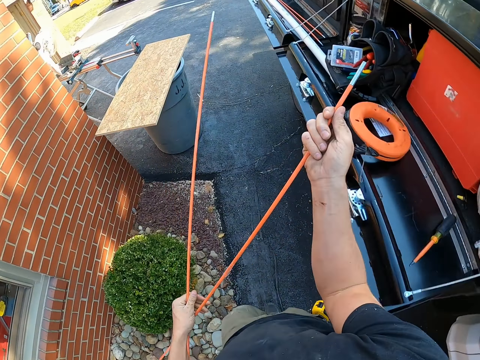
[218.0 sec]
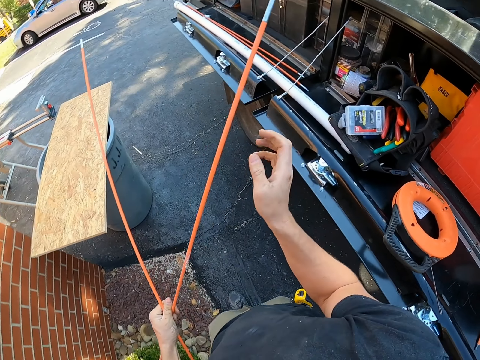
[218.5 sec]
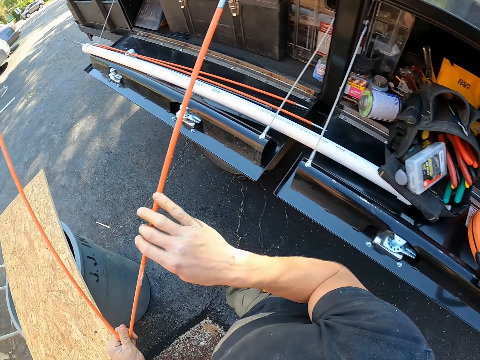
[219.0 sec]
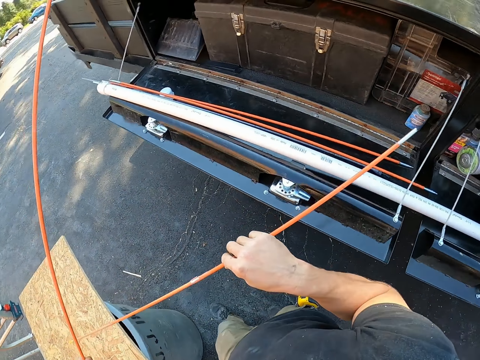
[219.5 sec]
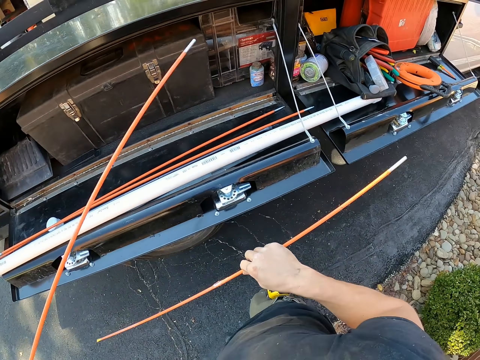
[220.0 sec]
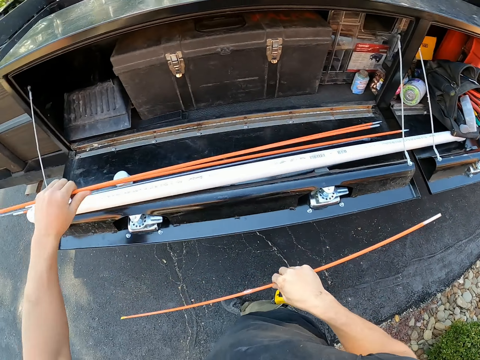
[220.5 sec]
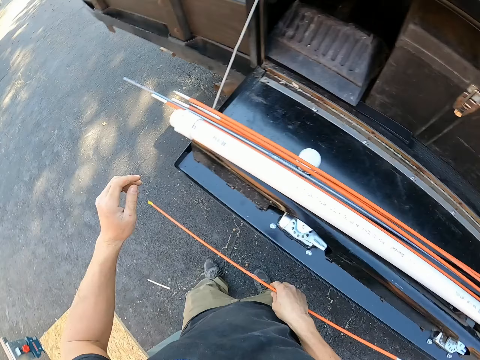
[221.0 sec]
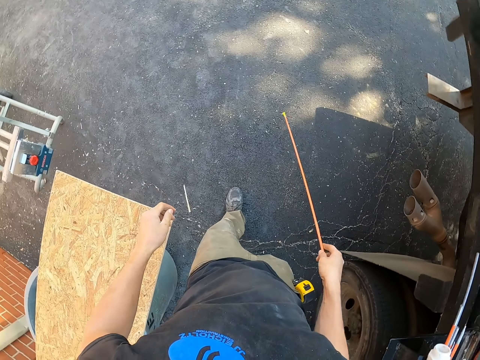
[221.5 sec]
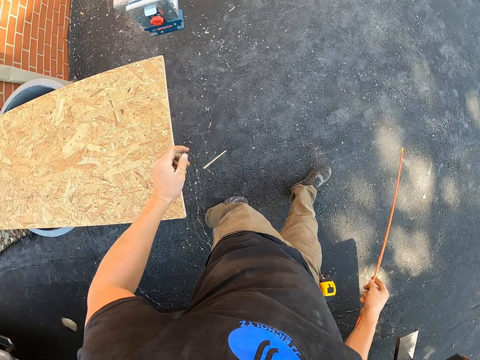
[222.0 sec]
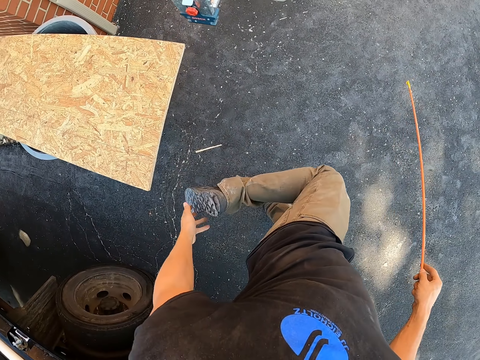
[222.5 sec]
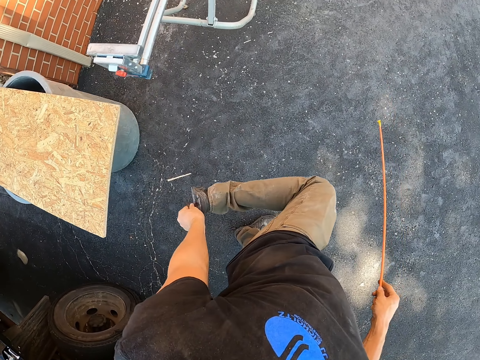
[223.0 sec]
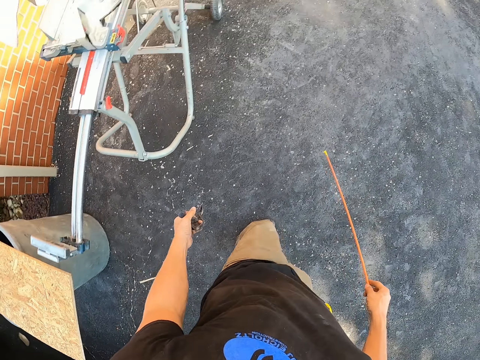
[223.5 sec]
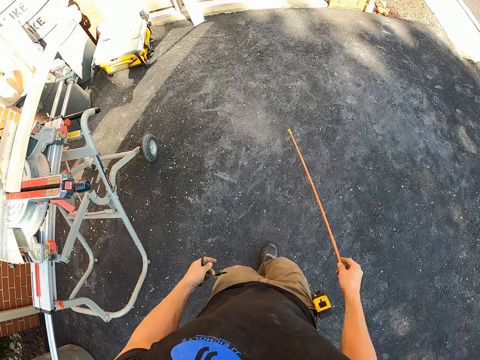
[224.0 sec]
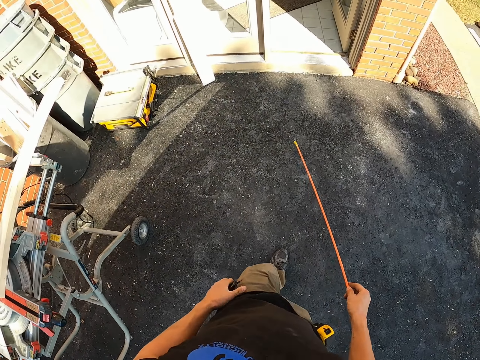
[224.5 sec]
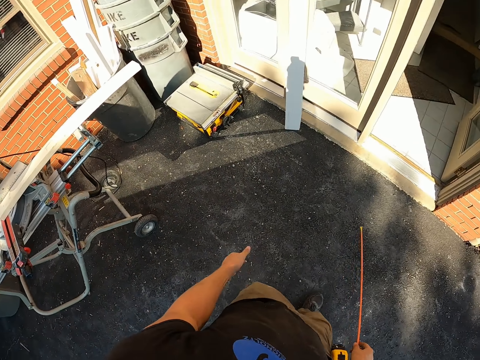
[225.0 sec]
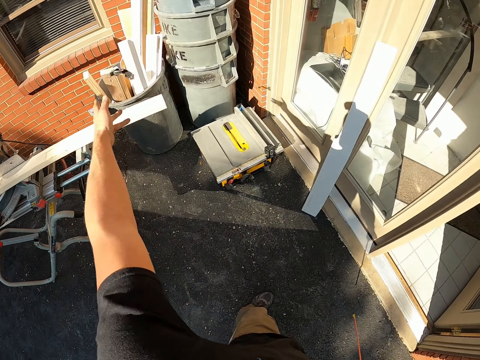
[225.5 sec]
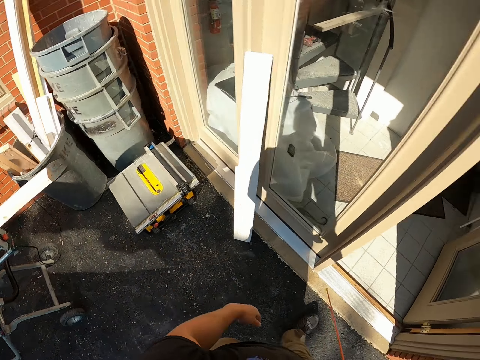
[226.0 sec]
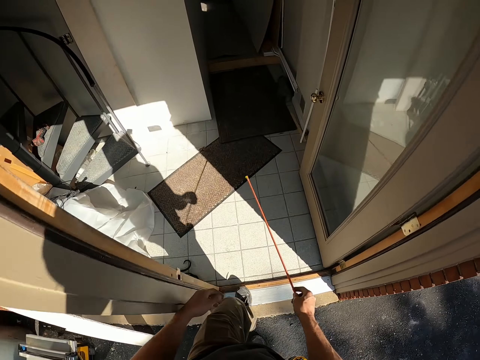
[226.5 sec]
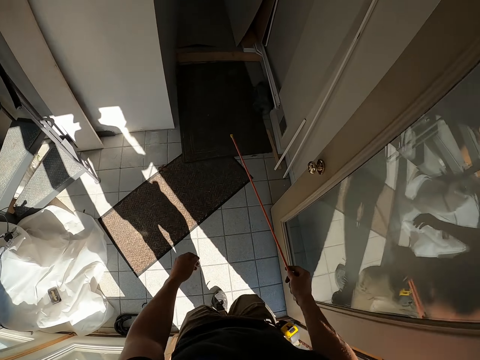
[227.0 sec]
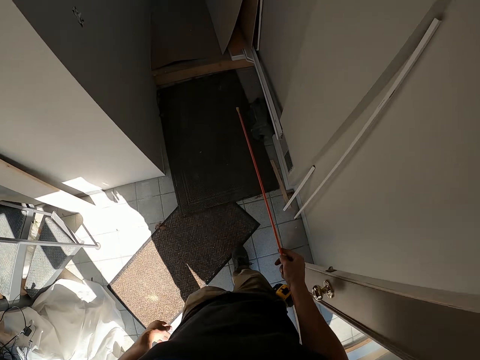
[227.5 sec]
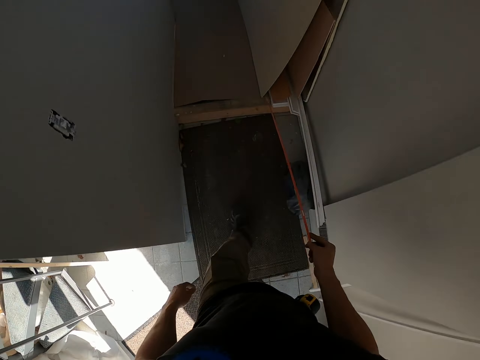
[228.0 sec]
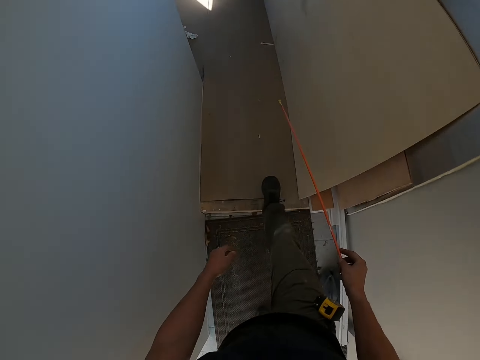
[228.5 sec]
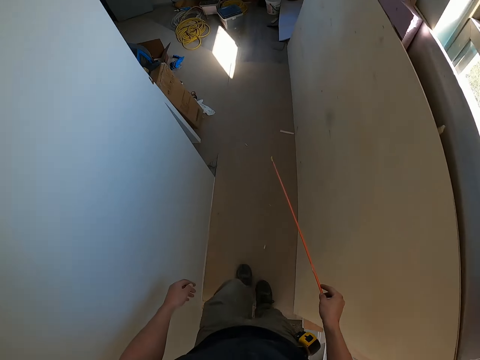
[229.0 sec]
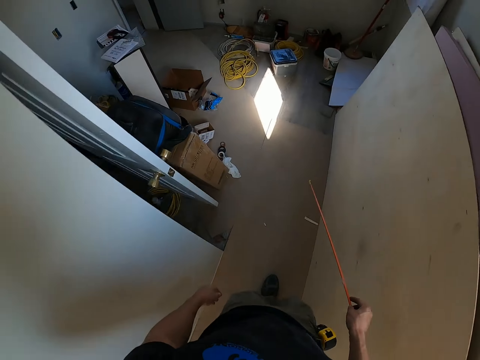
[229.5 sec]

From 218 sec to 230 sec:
The camera wearer puts the metallic wire or rod in the car. They walk around the house.

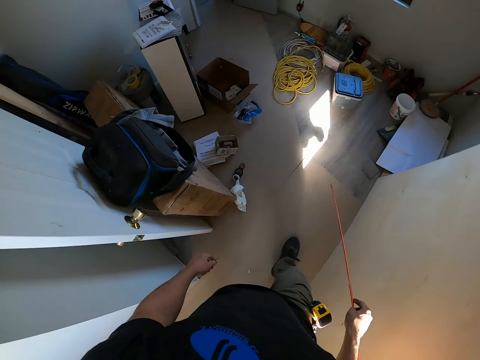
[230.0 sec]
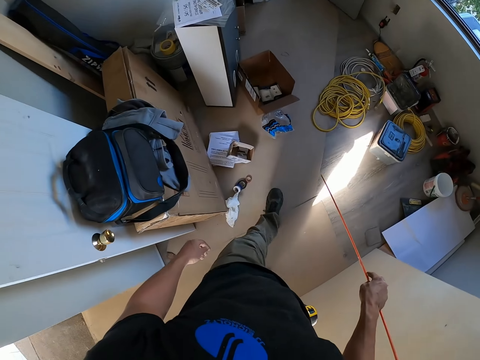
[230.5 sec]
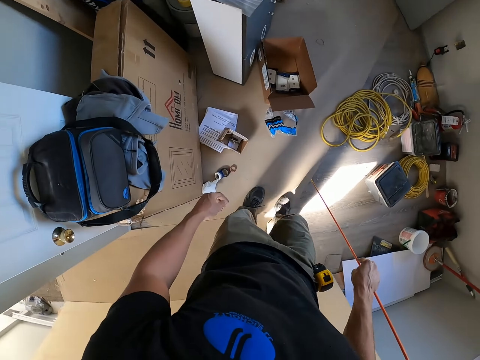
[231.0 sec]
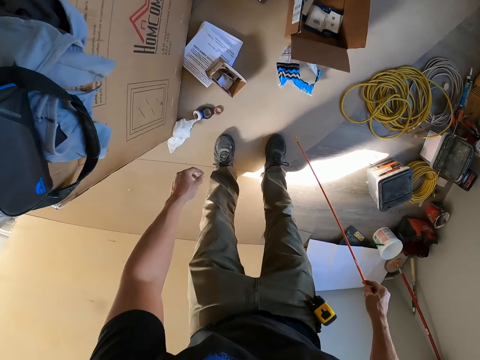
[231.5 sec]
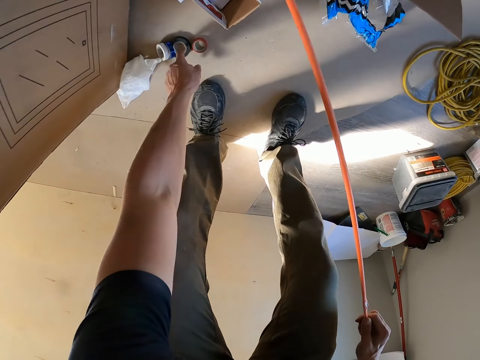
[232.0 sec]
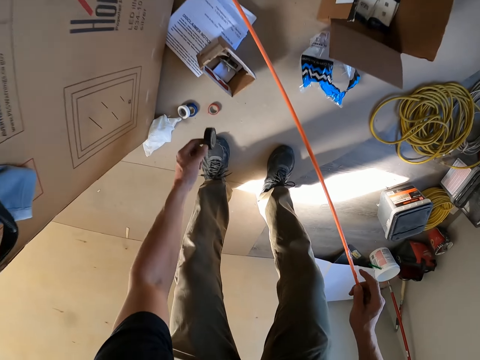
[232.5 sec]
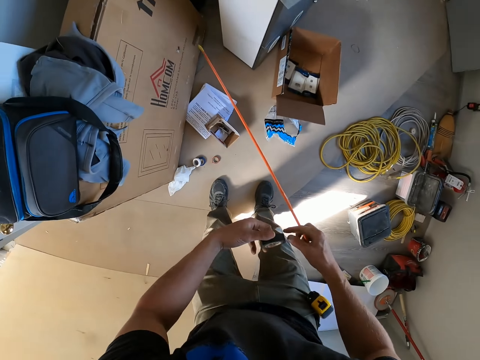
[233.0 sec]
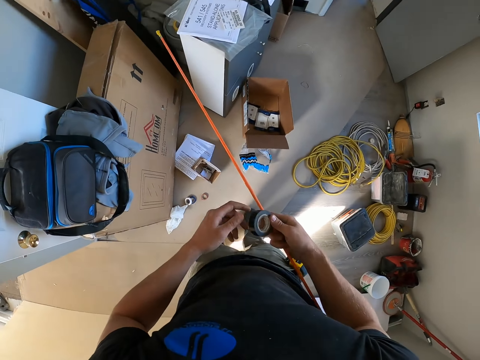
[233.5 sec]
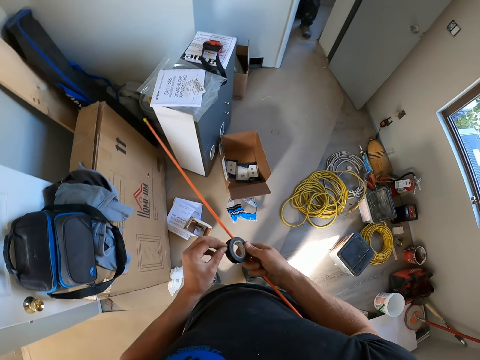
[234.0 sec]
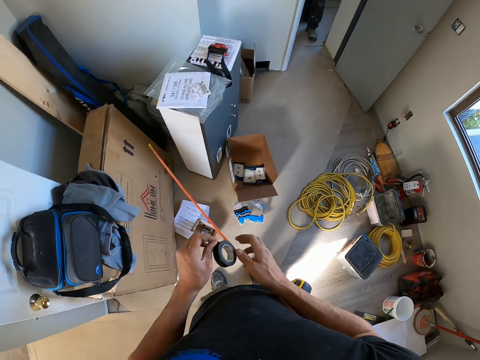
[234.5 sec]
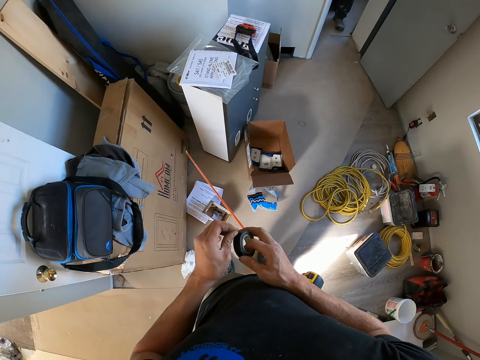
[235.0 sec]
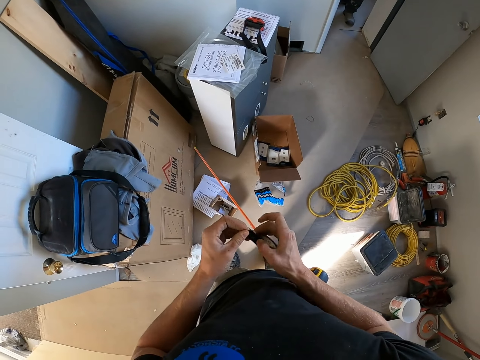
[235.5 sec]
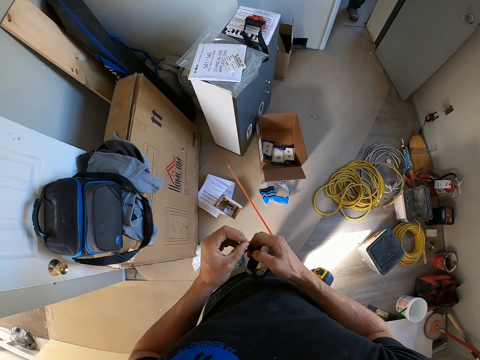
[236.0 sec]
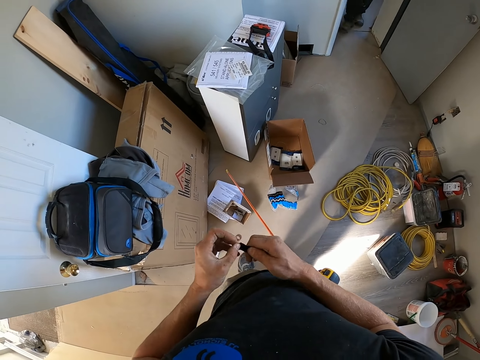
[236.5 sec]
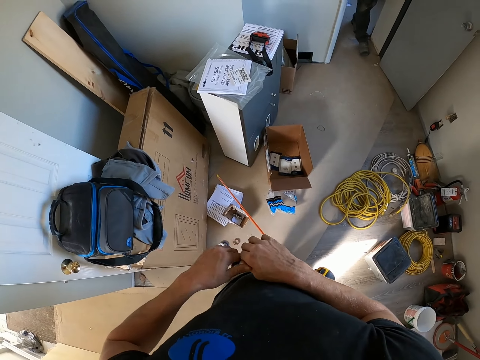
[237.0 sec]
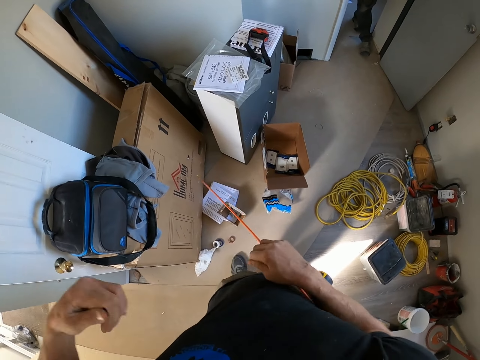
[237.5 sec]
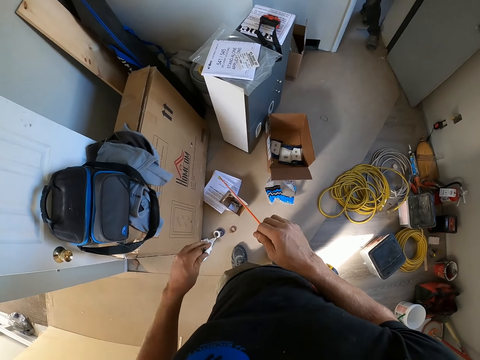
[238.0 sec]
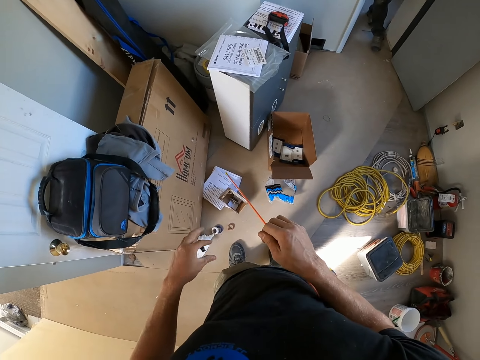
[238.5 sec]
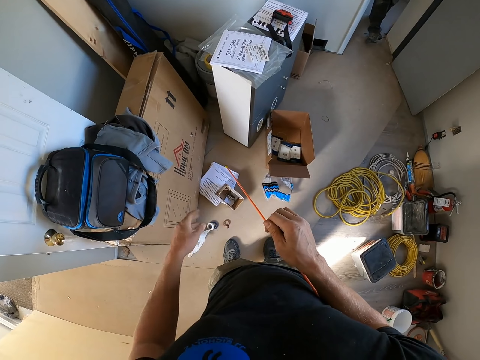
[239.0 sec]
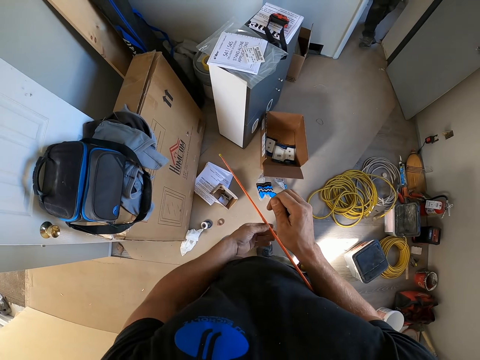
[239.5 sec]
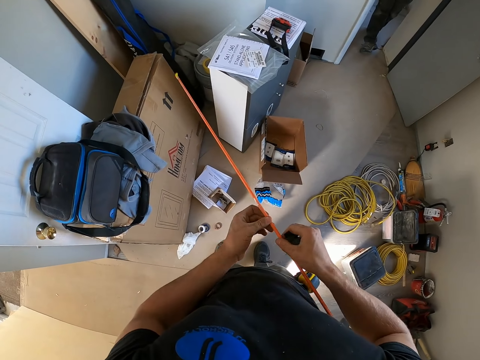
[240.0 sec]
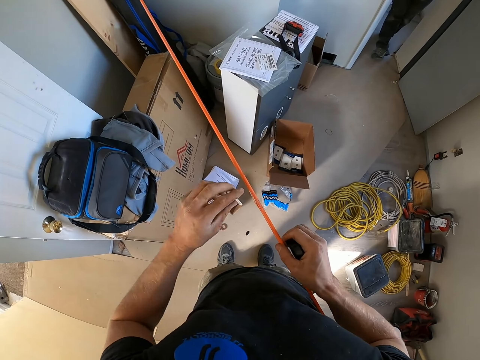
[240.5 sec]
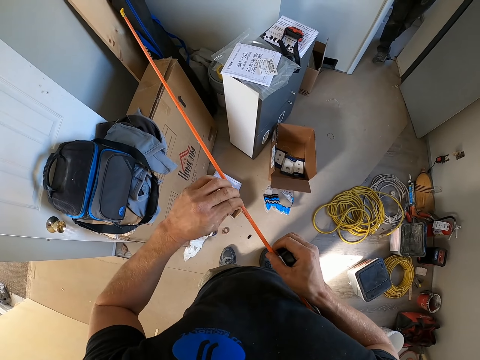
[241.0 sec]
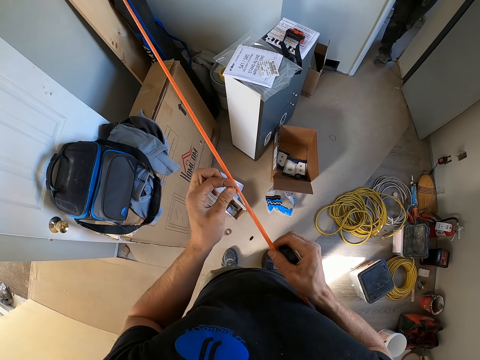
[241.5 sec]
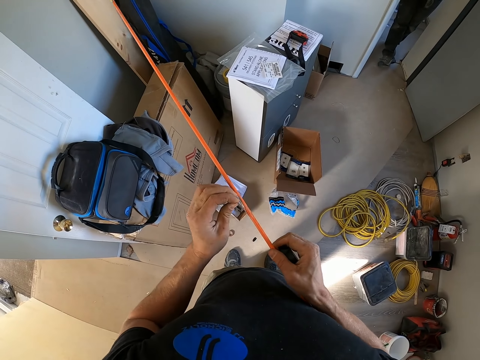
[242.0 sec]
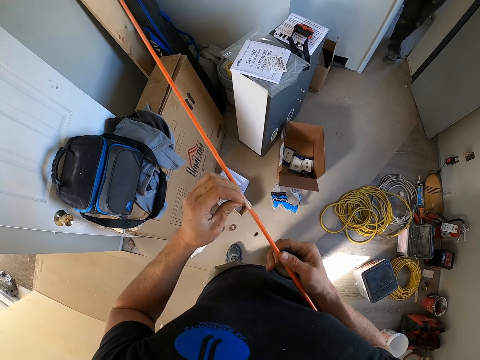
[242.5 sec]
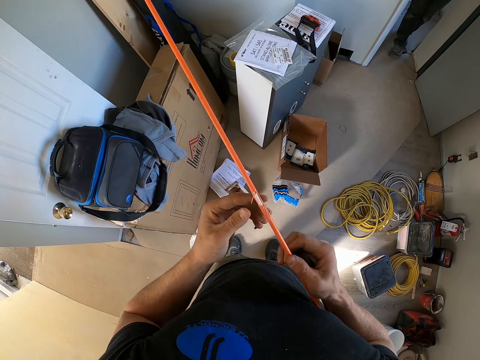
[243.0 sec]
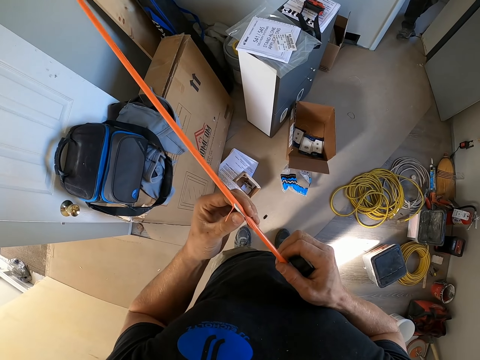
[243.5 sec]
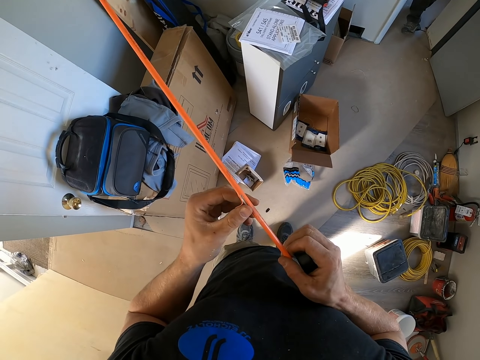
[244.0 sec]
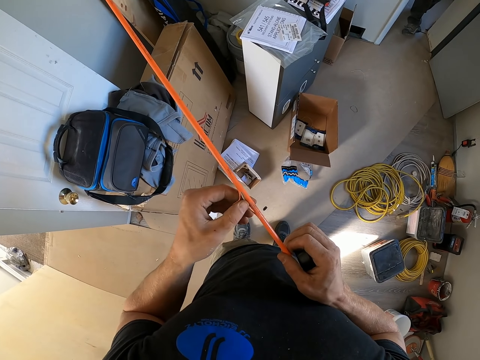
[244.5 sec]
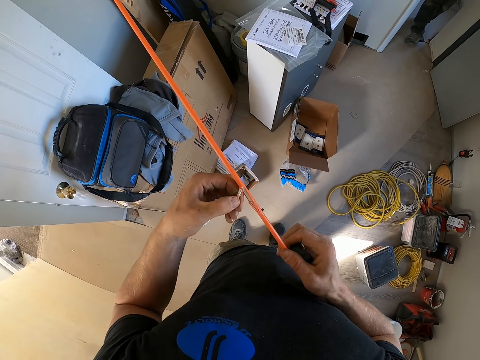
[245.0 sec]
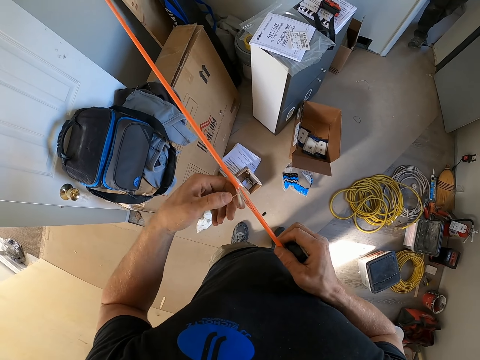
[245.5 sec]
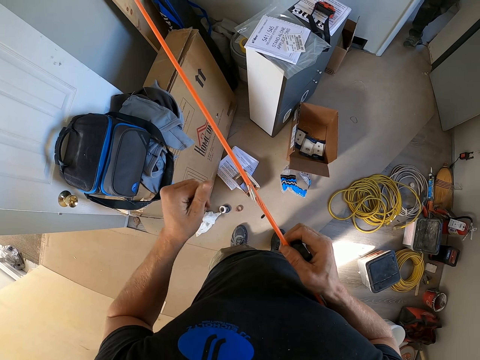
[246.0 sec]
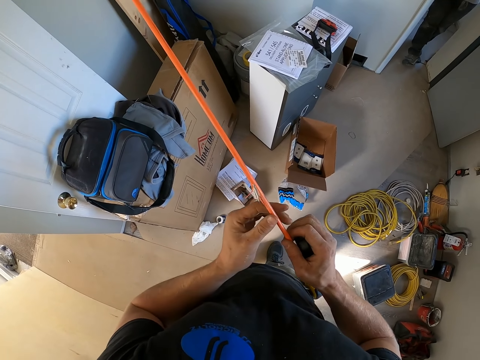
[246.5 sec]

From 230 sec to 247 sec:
The camera wearer picks up a black sellotape from the floor. They cut the tape. They remove something from the rod.
